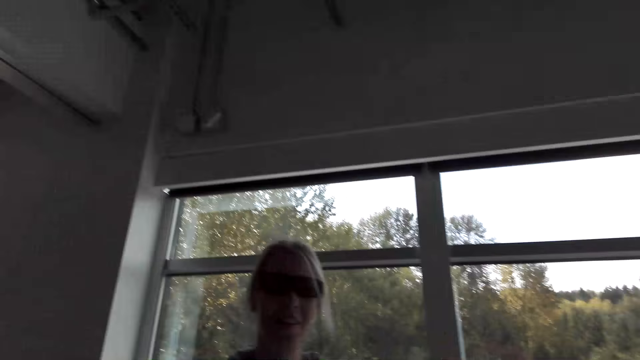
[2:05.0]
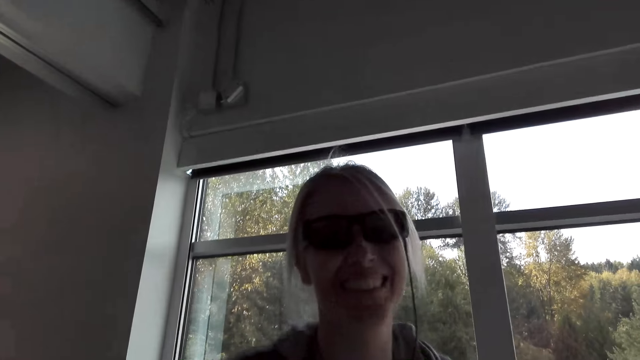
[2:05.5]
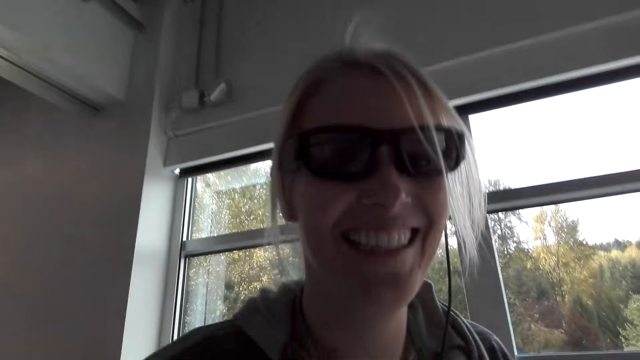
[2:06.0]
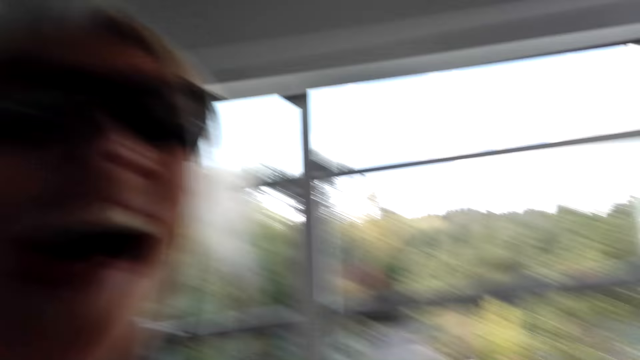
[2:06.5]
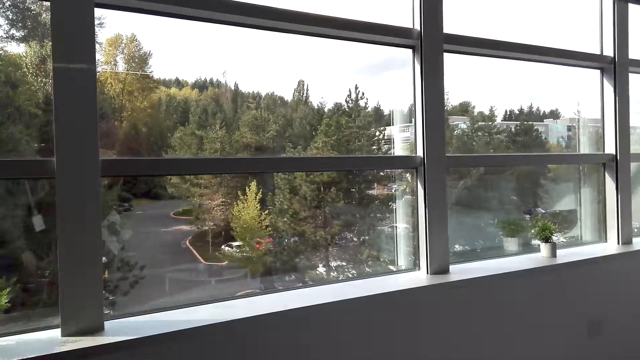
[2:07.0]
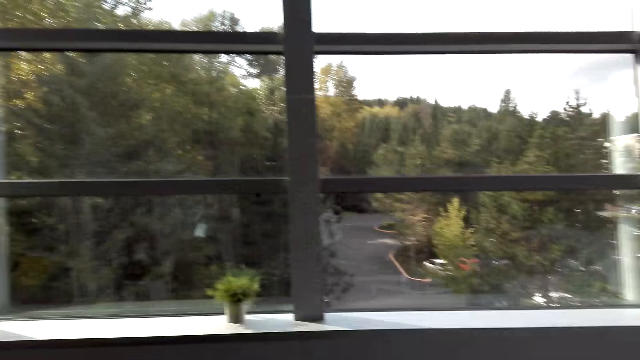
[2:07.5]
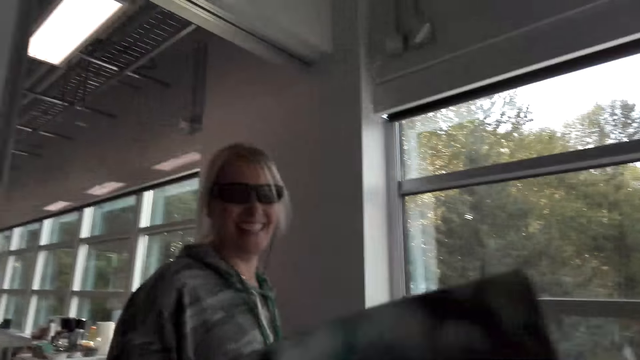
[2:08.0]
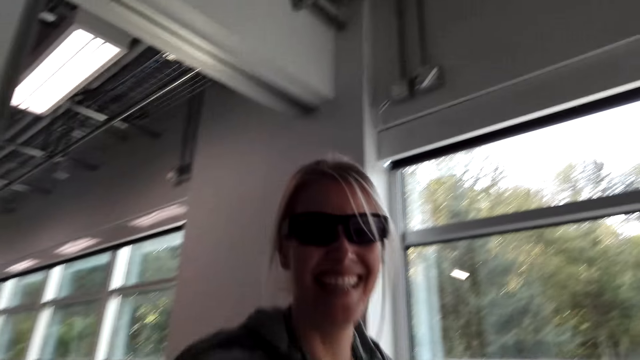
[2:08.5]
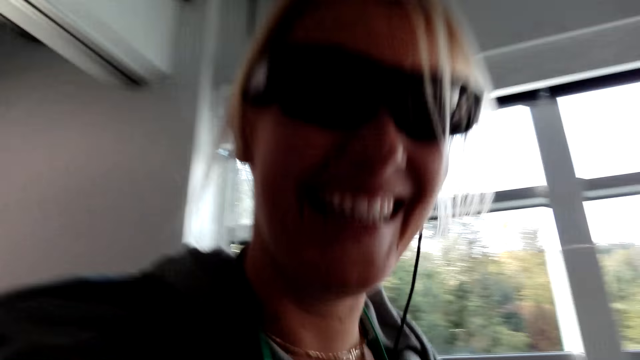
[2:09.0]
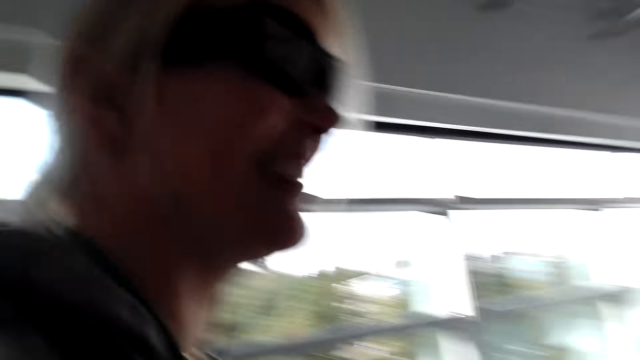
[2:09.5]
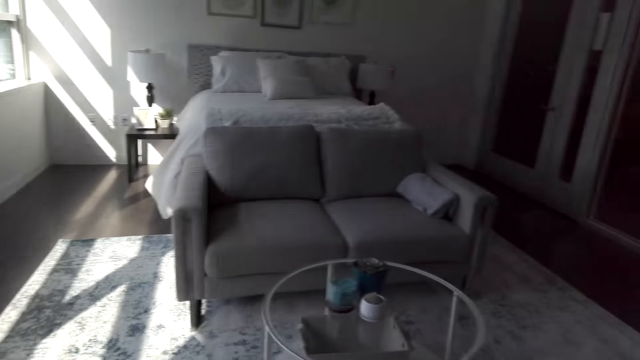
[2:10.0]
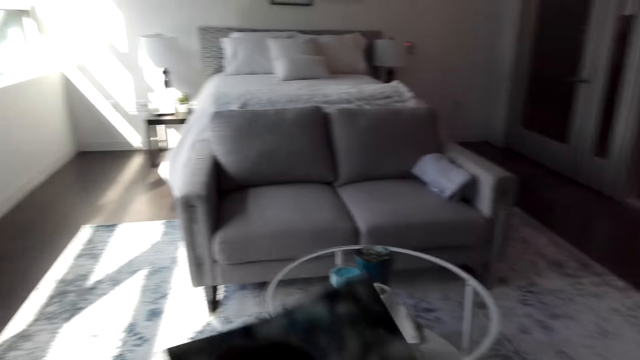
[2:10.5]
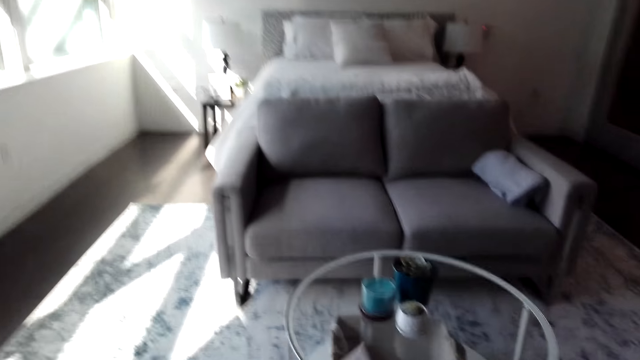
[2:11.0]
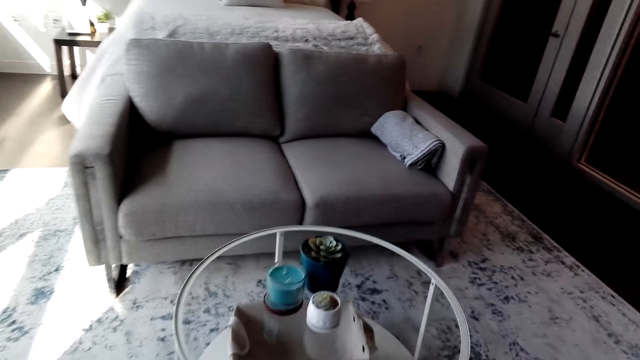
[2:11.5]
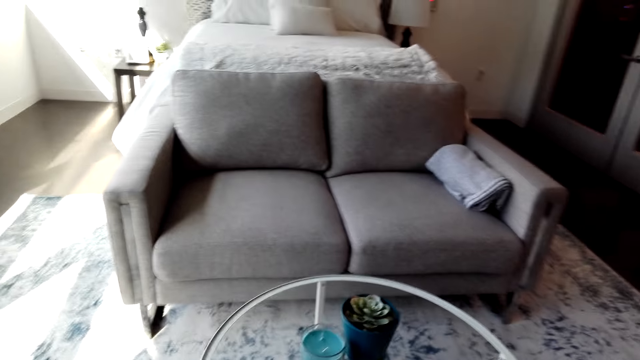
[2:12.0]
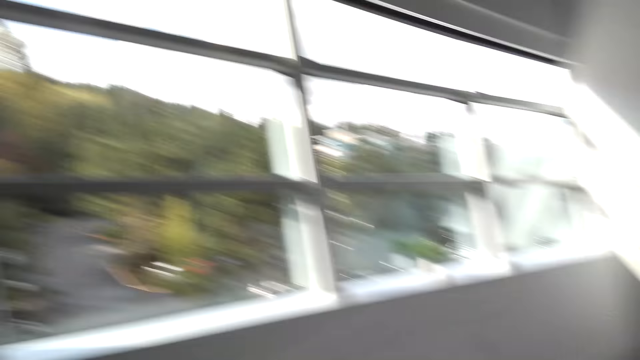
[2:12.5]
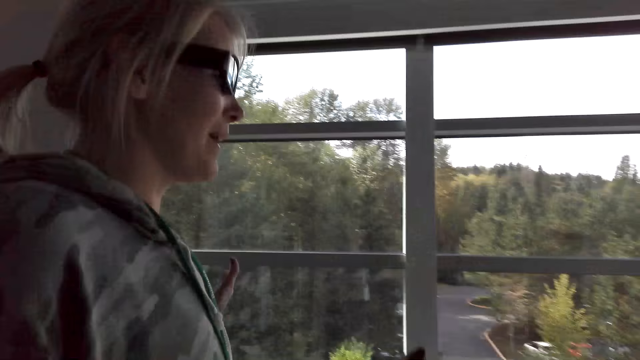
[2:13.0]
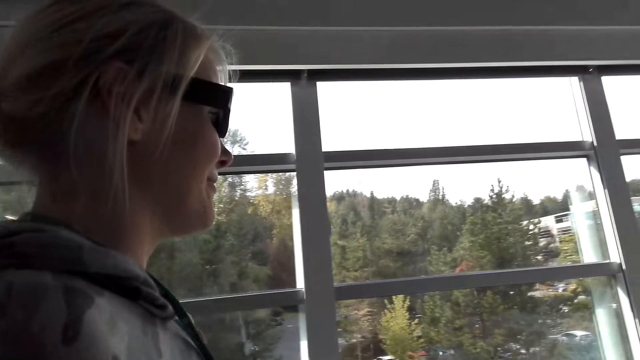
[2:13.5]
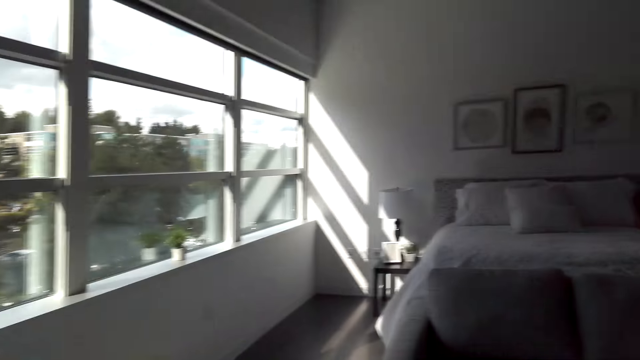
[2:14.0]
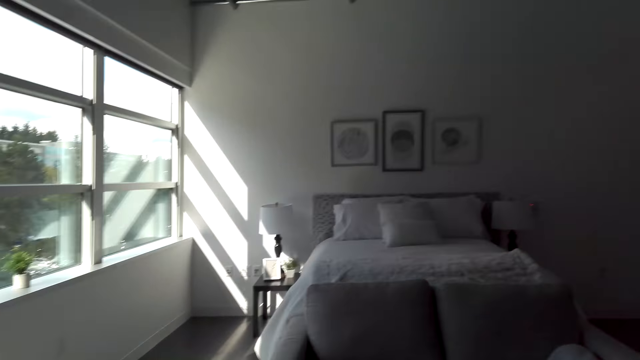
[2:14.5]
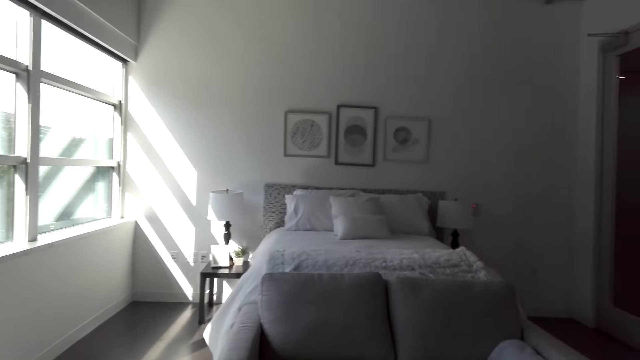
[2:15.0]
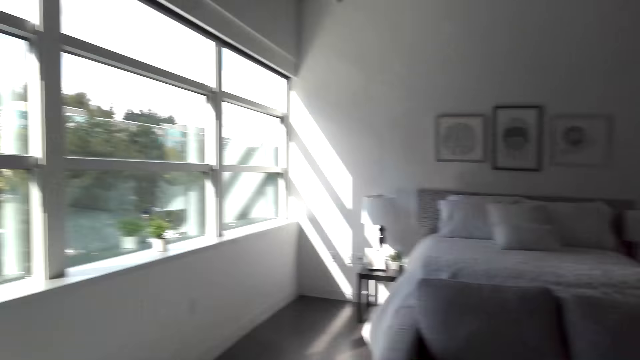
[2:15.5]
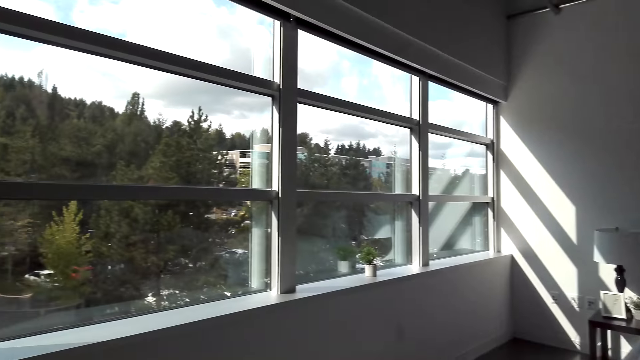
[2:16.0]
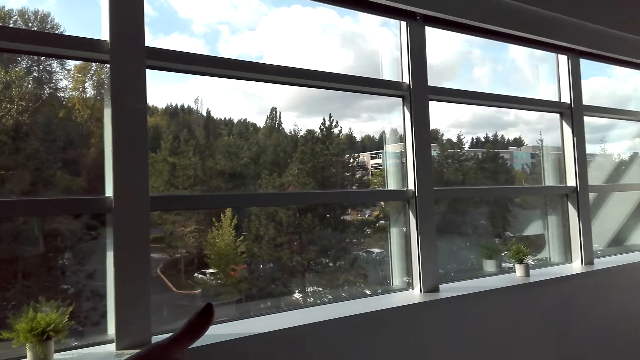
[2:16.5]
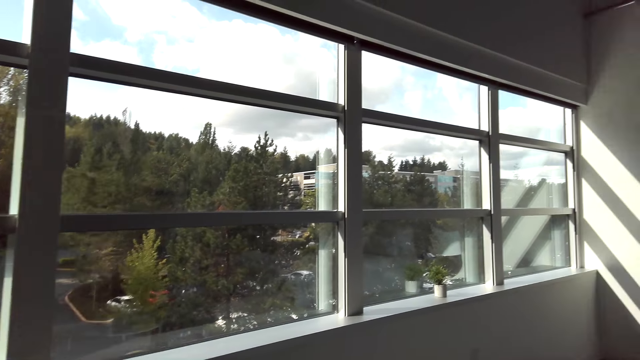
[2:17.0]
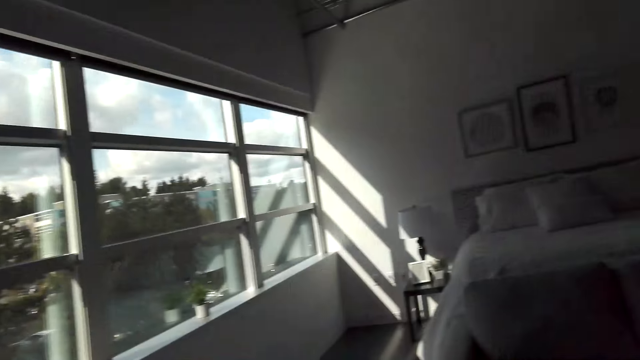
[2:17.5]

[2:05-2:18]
The camera wearer raises a paper in her hand while talking. A person talks.

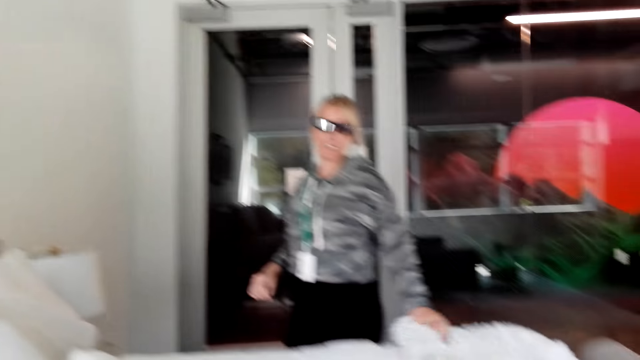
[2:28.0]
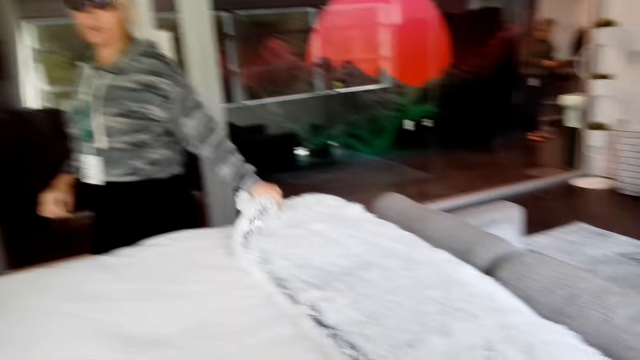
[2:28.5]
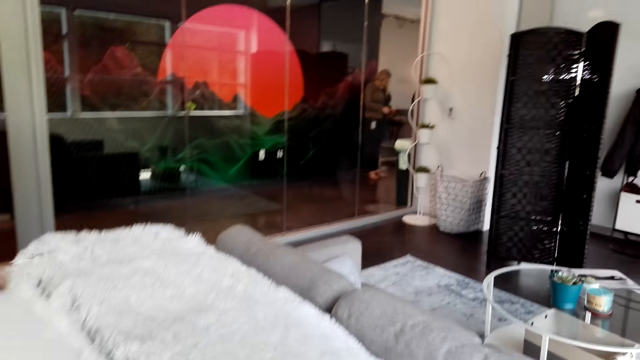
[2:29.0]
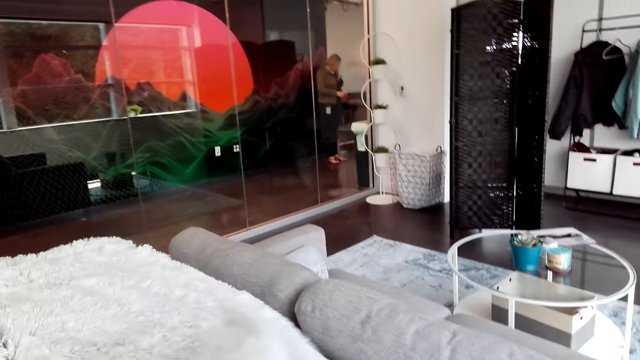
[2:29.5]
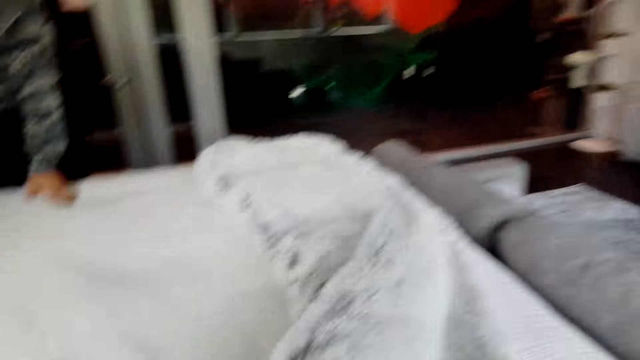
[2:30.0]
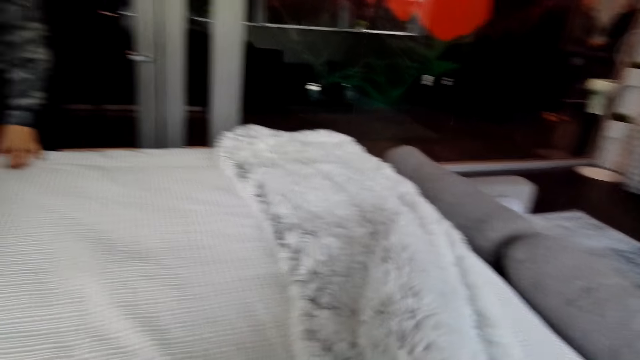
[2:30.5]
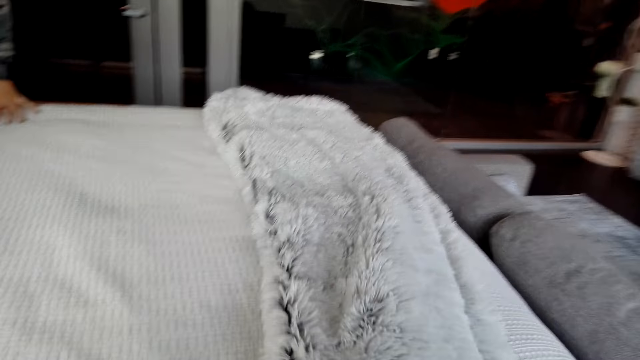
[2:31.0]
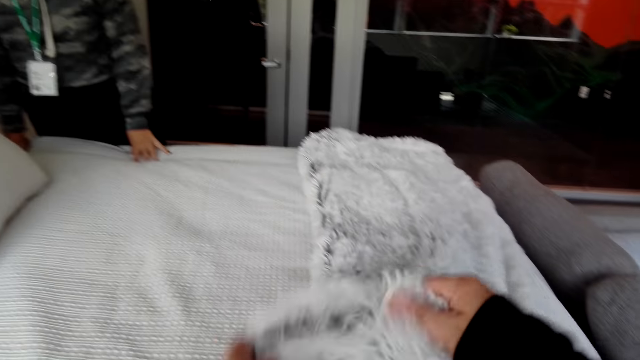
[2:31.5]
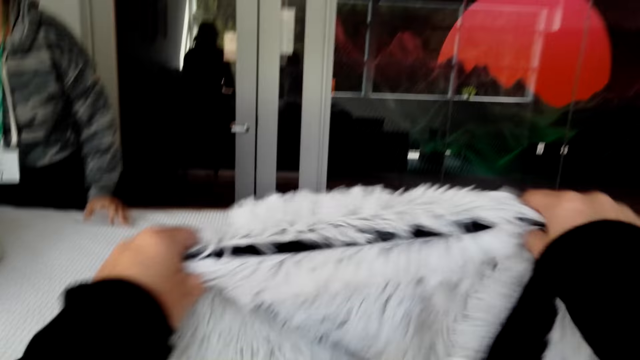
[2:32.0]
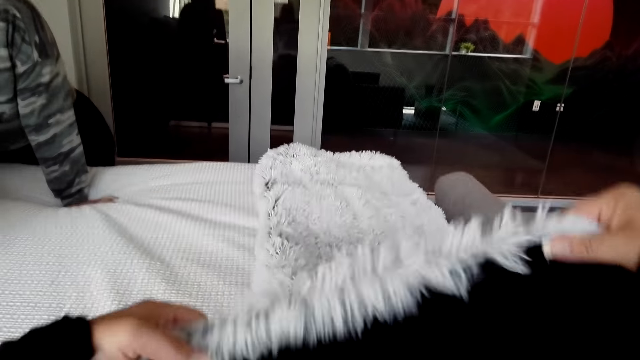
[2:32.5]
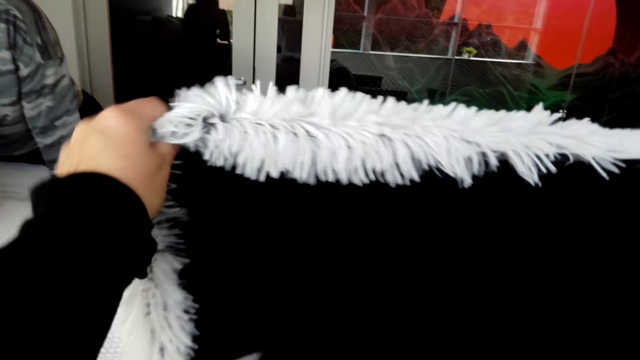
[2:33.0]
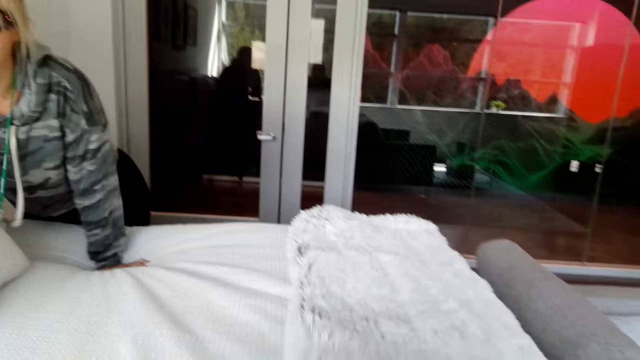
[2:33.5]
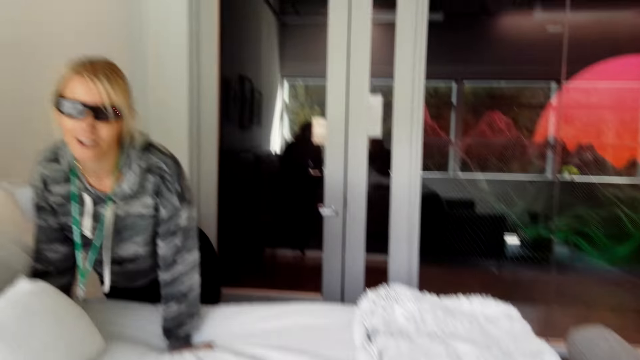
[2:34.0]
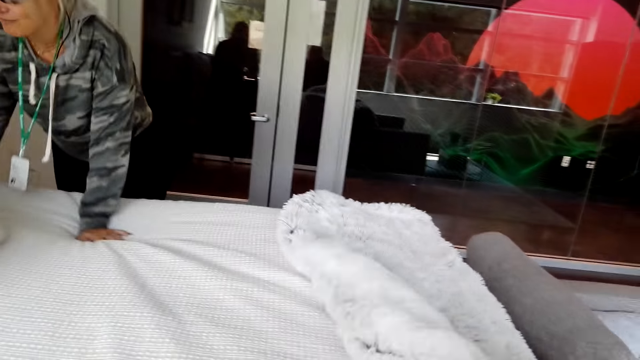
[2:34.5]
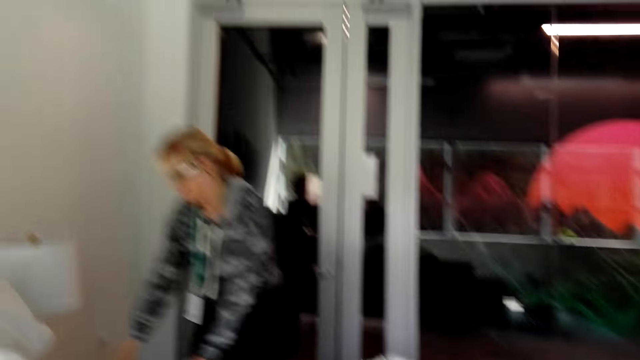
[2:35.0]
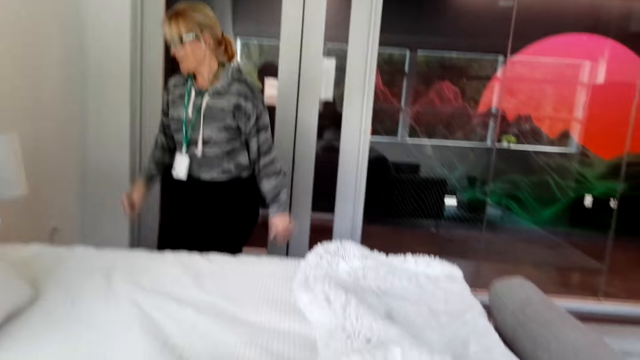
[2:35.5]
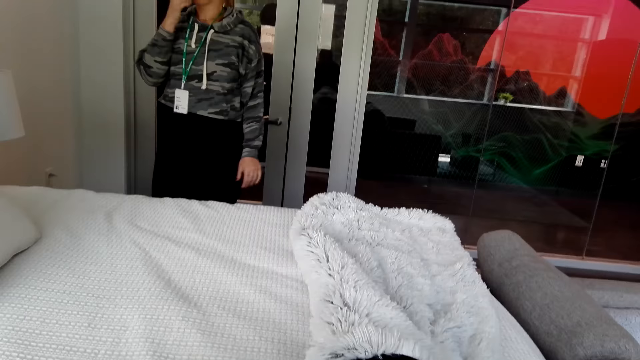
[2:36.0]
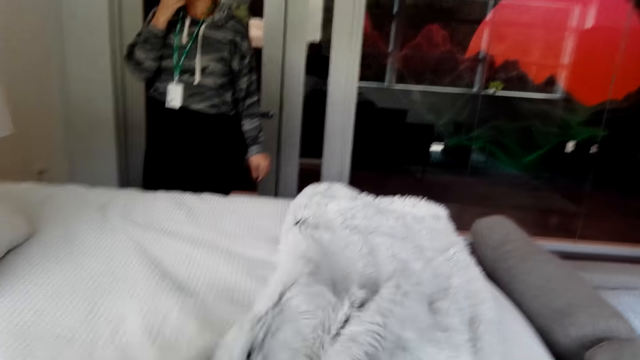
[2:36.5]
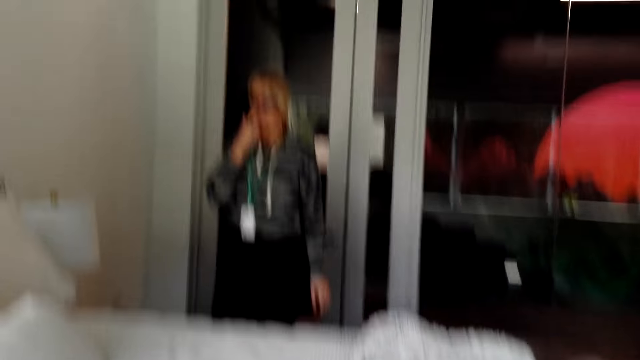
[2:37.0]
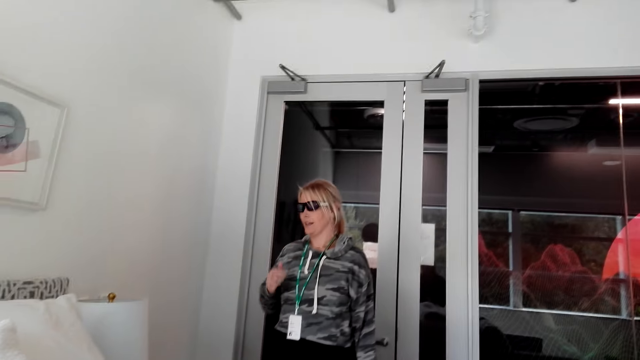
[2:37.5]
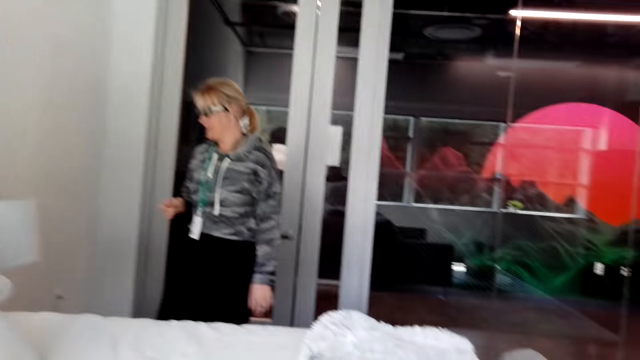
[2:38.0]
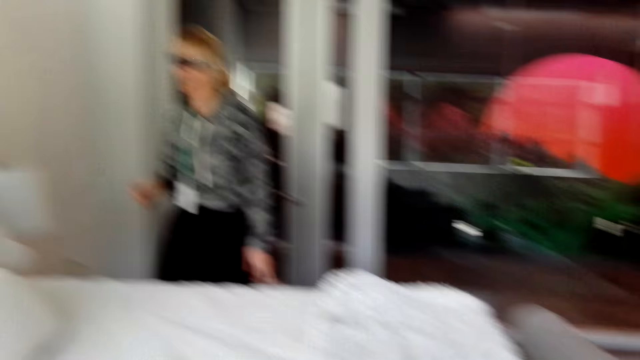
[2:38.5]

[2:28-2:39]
A person touches the bed. The camera wearer talks while looking at the blanket. They touch the blanket. The person leans on the bed and talks.
